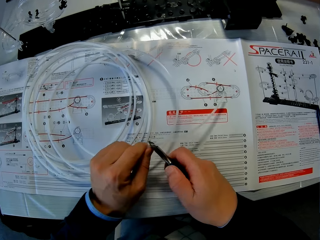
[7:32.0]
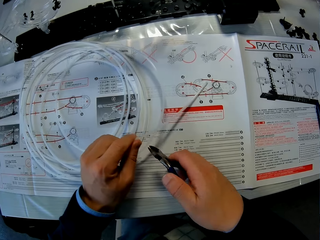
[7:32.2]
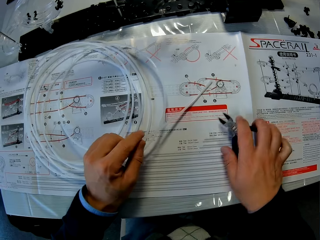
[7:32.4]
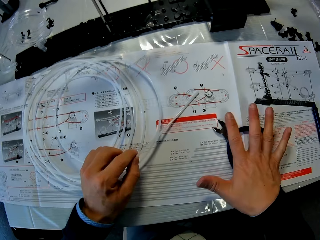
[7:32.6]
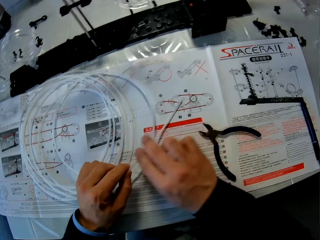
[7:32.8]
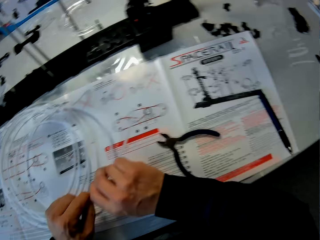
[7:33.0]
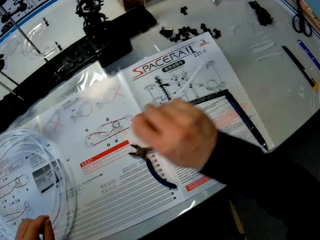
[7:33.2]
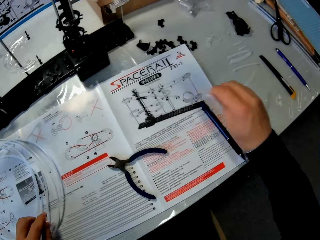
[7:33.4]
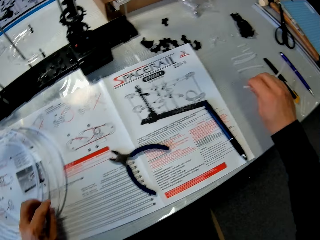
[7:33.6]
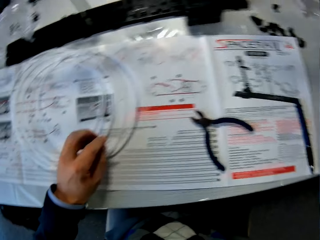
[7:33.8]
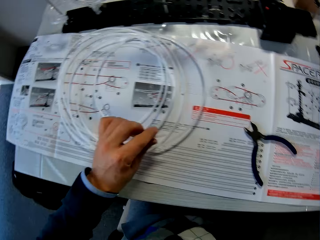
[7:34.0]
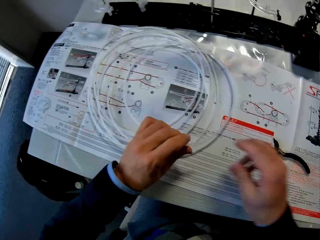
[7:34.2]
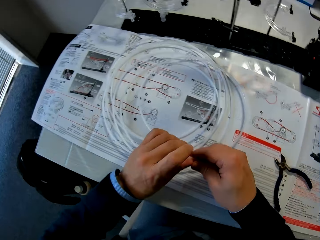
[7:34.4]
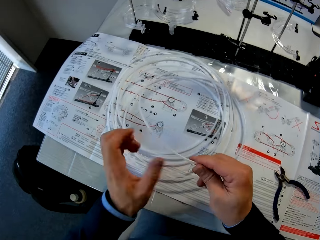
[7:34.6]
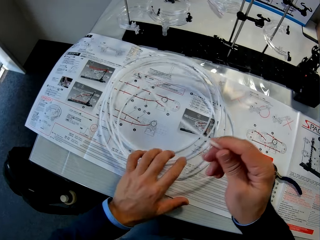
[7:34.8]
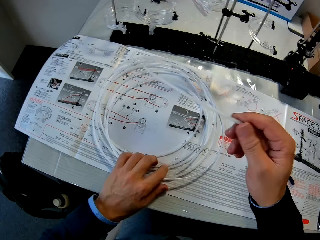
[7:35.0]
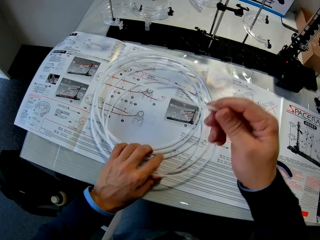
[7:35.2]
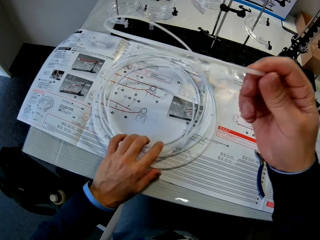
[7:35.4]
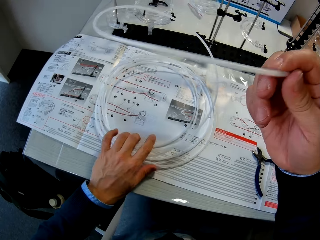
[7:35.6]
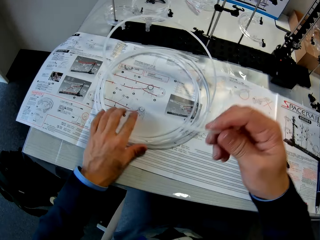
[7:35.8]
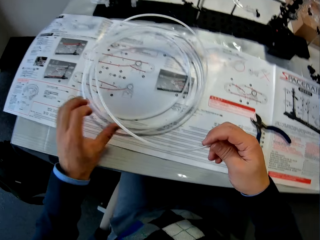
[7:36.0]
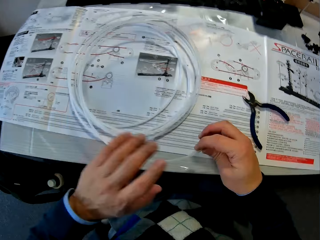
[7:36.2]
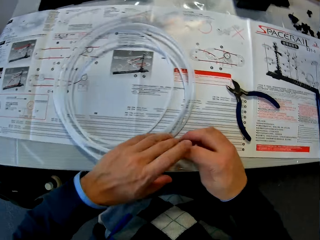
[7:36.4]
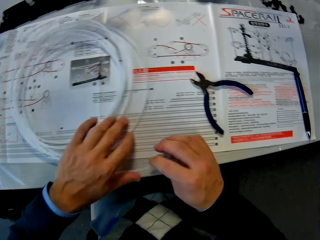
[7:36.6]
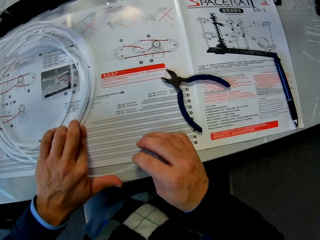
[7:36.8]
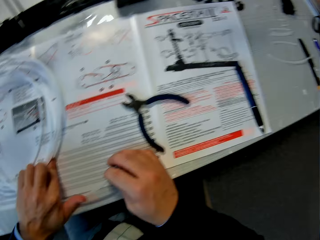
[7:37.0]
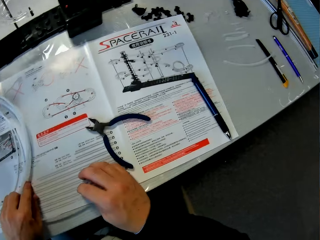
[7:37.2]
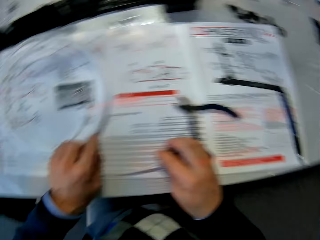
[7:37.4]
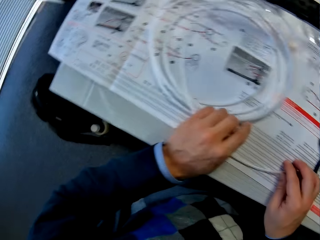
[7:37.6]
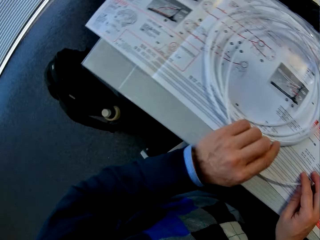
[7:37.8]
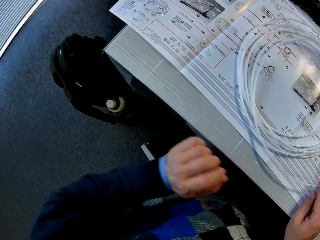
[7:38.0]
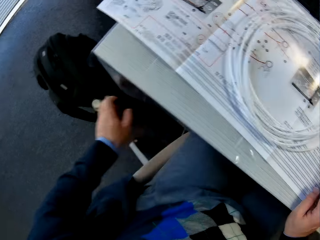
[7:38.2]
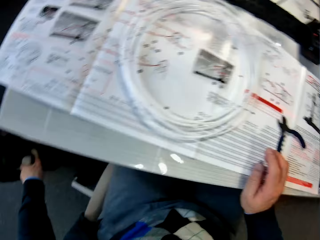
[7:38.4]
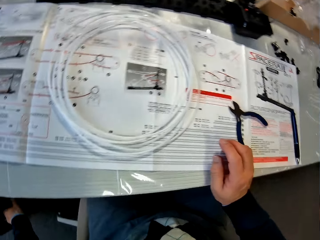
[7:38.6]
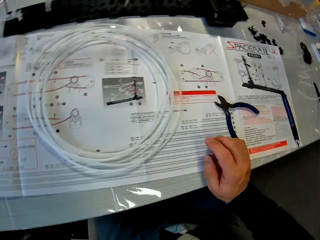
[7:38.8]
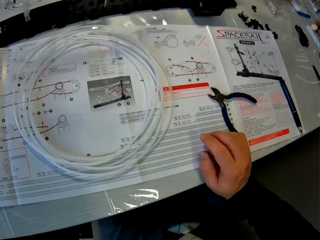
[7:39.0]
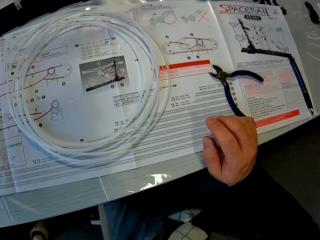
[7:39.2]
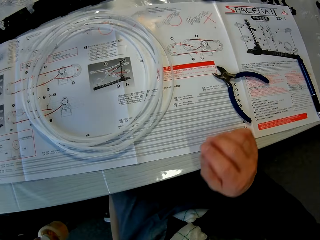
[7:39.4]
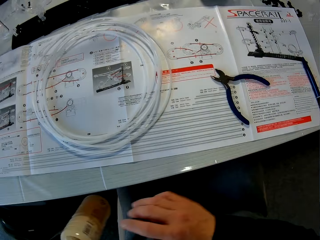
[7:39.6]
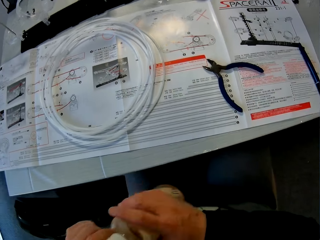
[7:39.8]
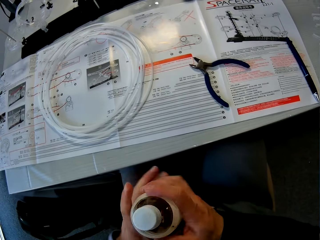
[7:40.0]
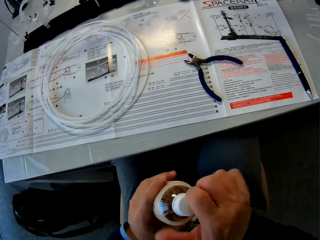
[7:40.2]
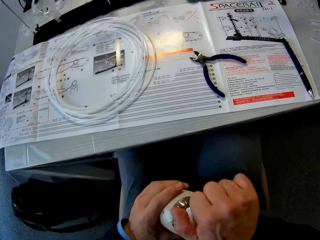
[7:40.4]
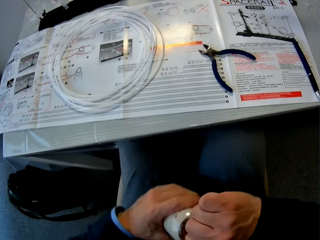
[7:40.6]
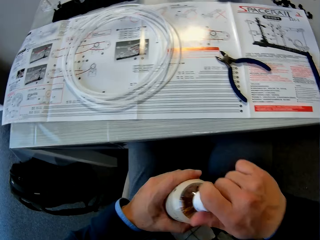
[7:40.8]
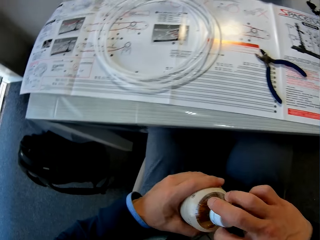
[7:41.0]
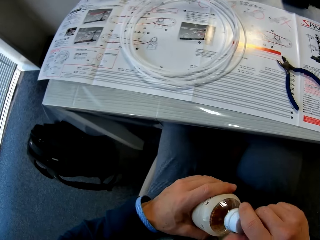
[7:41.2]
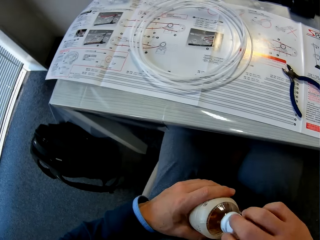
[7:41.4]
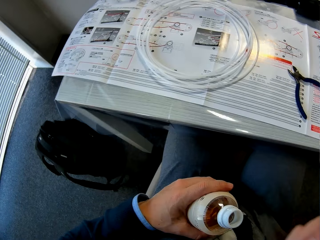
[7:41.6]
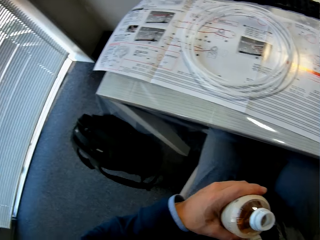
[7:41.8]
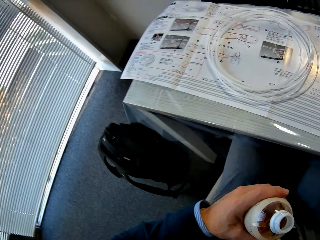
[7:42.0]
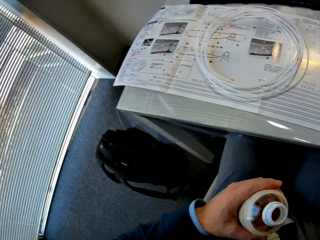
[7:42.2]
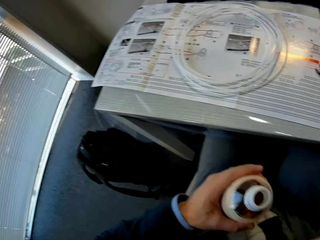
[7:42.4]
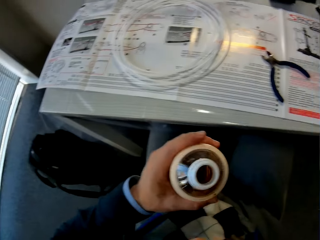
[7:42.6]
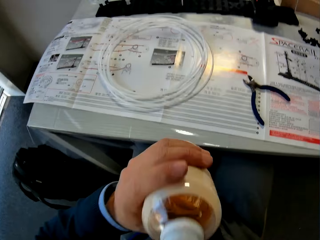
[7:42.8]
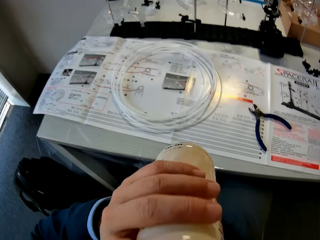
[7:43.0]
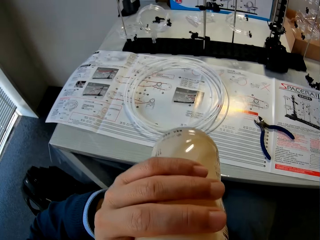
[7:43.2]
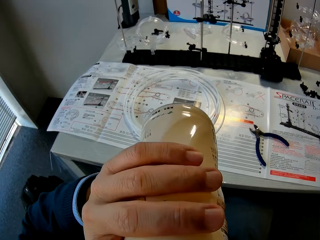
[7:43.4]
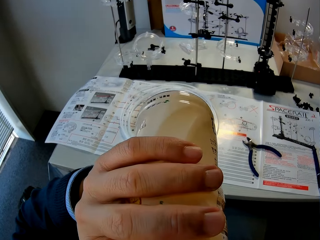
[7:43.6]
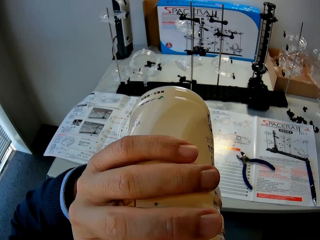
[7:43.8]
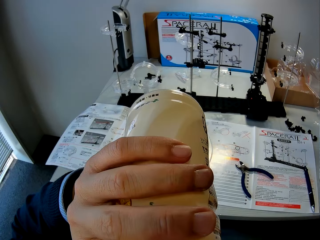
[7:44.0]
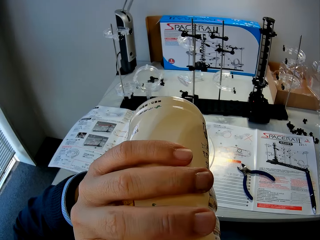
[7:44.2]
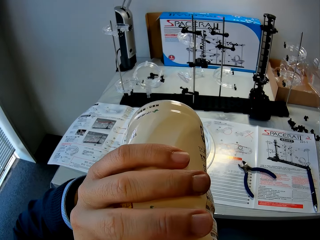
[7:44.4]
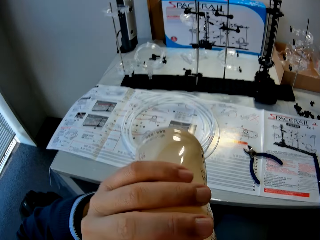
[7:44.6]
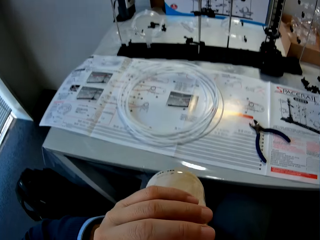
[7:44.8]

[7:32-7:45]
The camera wearer puts down the pliers. They pull the cables apart. They pull out the cut cable. They put down the cut cable on the table. They adjust the longer cable piece on the paper. They let go of the cable. They pick up a bottle of beverage from a bag. They open the lid of the beverage. They drink from the bottle.

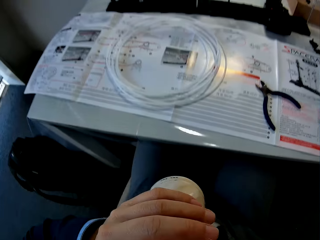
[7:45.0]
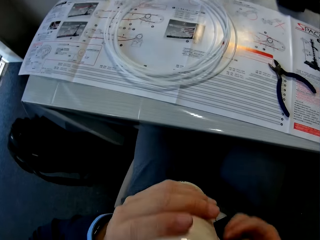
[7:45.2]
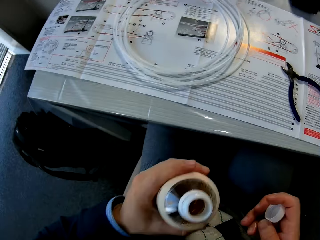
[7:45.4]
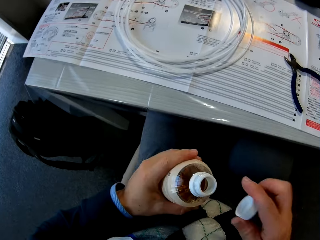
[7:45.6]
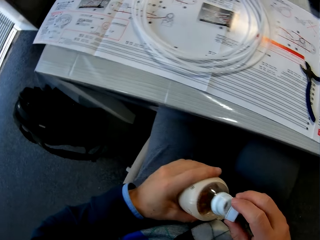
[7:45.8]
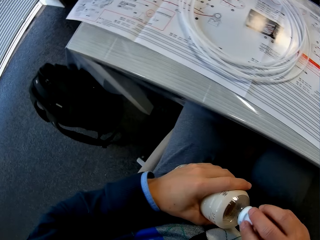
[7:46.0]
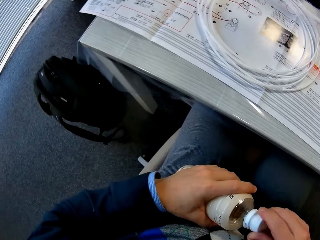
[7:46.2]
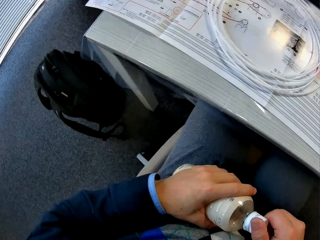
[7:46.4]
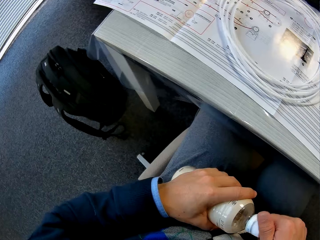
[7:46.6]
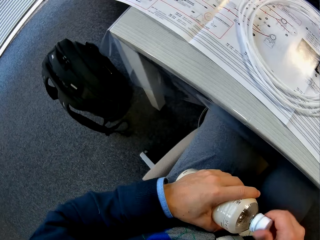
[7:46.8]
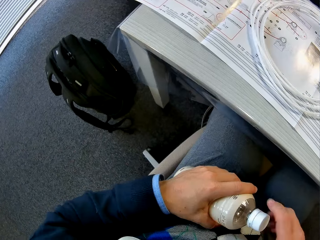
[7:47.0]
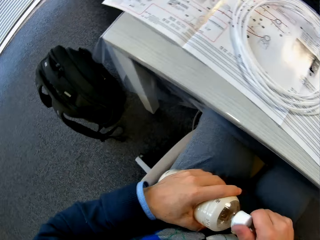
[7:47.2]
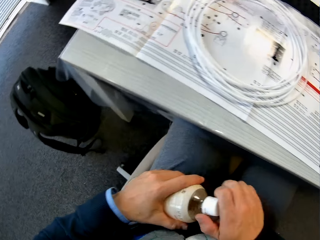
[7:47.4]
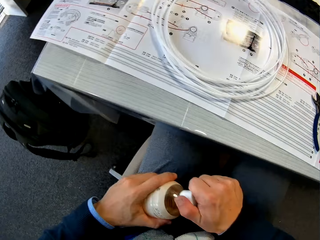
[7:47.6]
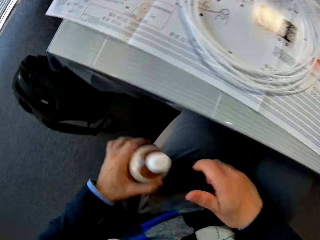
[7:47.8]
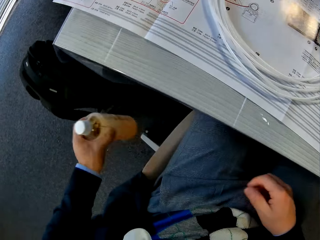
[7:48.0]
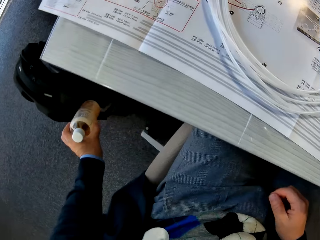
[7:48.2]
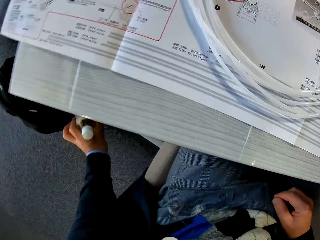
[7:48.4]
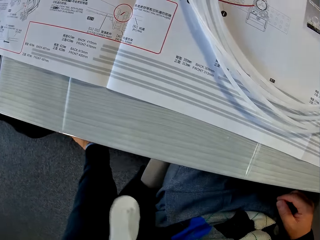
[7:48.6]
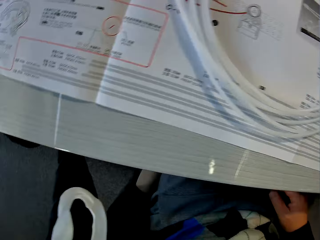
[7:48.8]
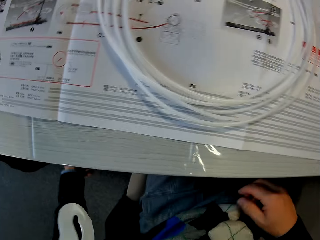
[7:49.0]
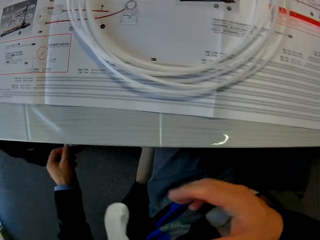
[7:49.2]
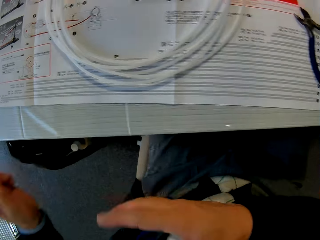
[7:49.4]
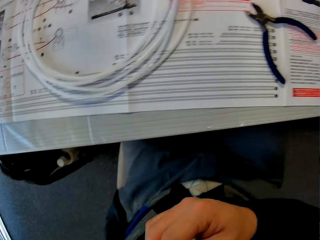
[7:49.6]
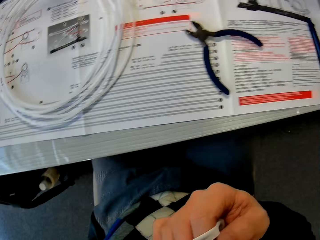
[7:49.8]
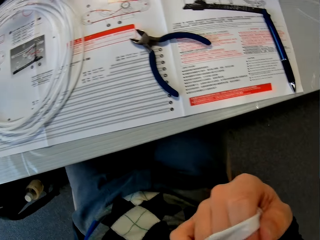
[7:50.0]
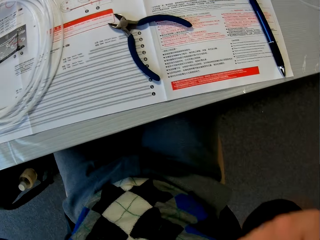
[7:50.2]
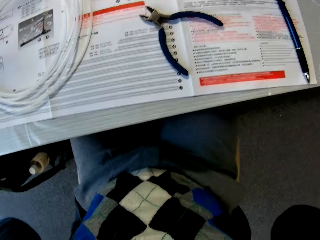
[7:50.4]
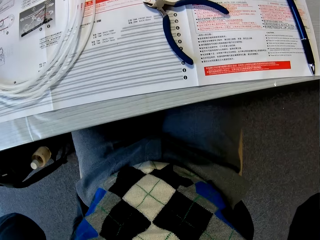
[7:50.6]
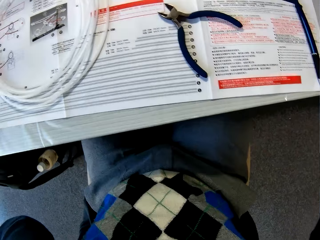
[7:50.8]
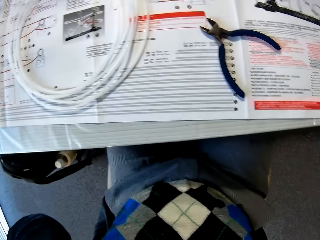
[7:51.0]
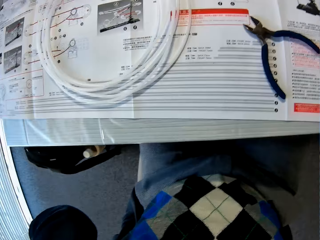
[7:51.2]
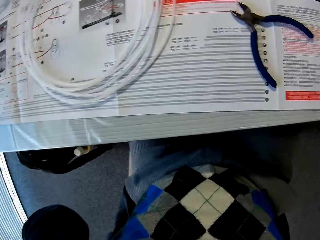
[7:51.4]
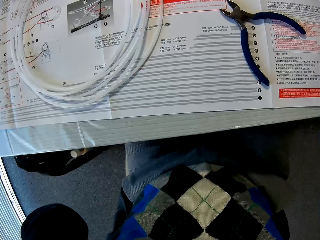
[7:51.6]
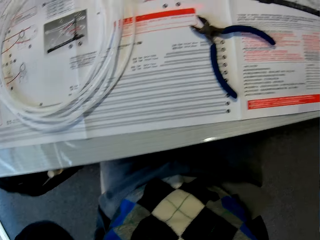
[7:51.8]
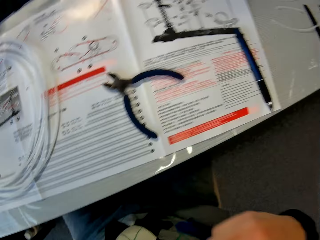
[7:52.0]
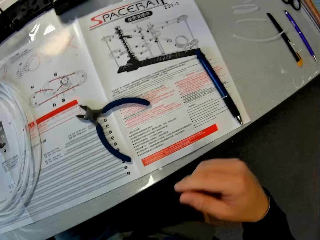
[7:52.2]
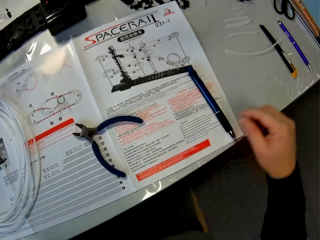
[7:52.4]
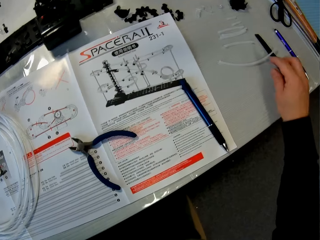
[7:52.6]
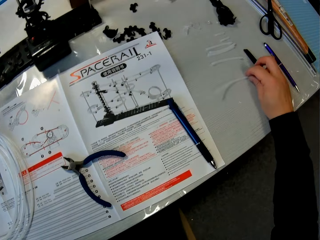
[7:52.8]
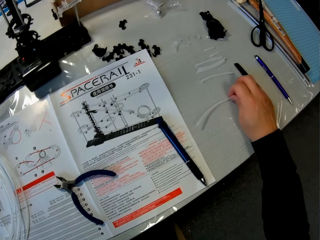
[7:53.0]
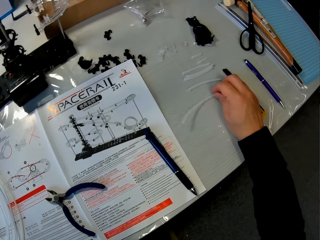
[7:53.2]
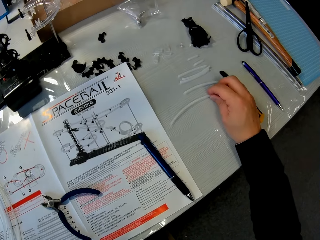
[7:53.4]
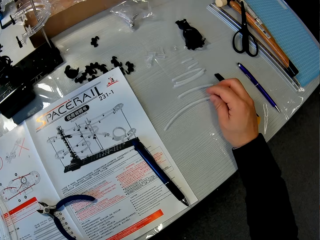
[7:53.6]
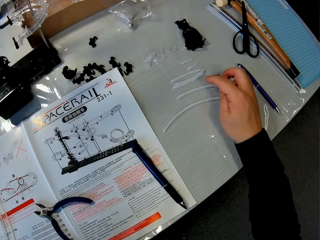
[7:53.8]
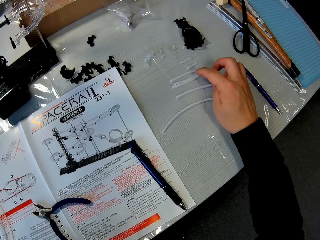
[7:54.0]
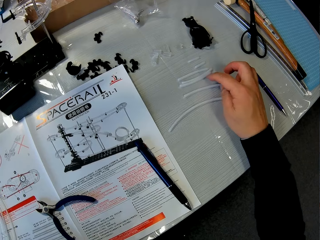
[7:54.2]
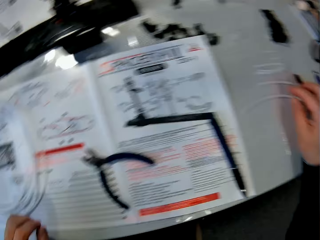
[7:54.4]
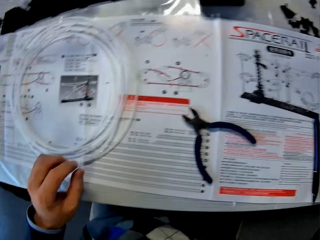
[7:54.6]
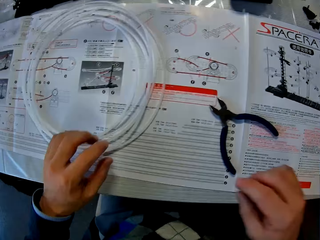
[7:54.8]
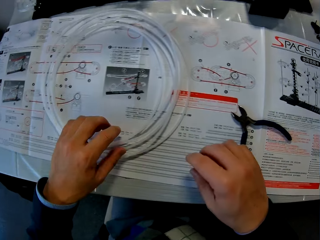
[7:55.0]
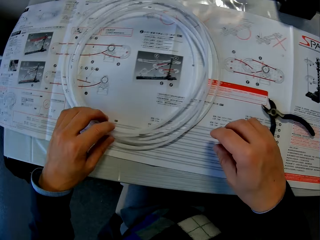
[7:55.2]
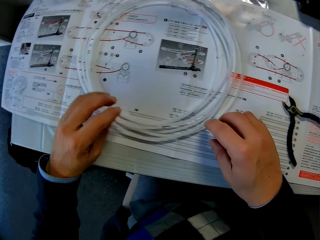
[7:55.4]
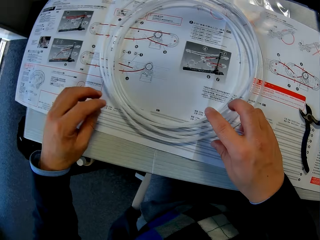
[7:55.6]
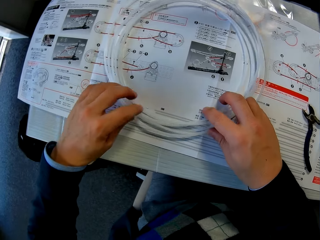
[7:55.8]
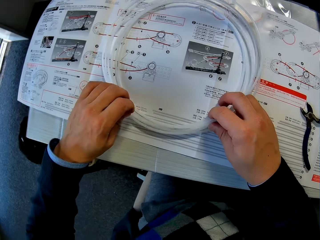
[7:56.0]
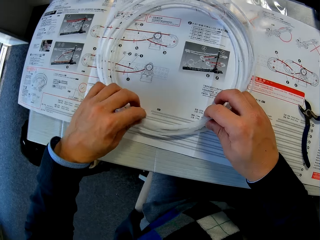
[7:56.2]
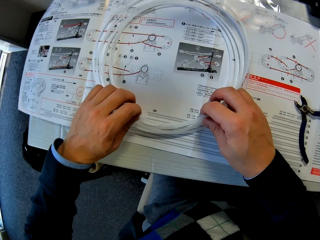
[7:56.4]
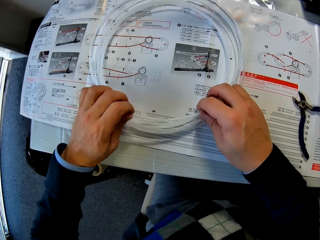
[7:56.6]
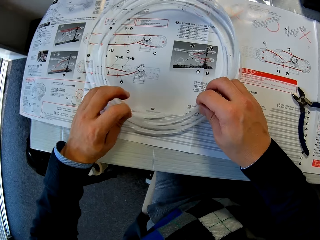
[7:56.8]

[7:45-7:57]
The camera wearer closes the bottle lid of the beverage. He puts down the bottle of beverage in the bag. He puts on a surgical mask. He arranges the cut cables on the table. He adjusts the longer cable piece on the paper.
